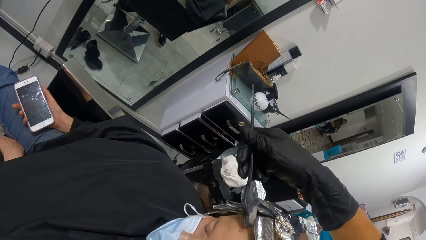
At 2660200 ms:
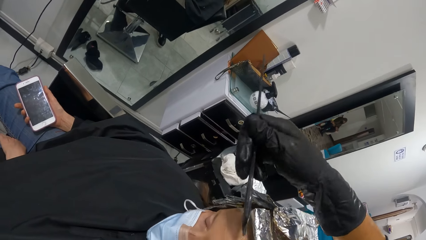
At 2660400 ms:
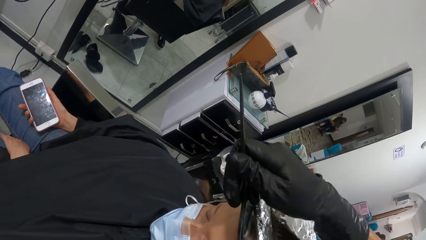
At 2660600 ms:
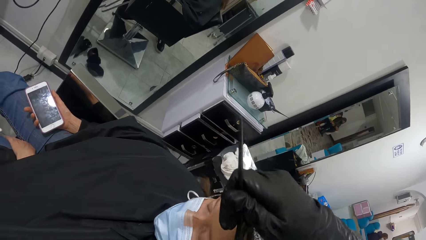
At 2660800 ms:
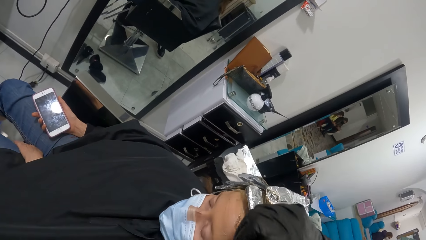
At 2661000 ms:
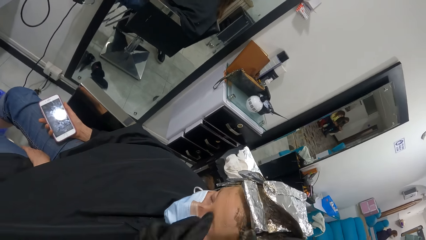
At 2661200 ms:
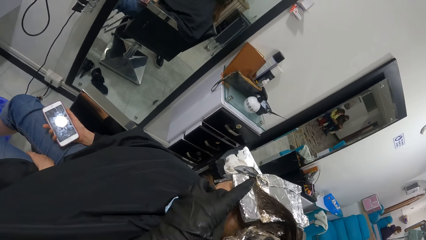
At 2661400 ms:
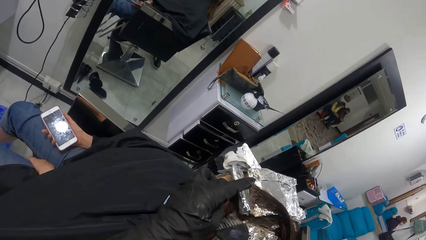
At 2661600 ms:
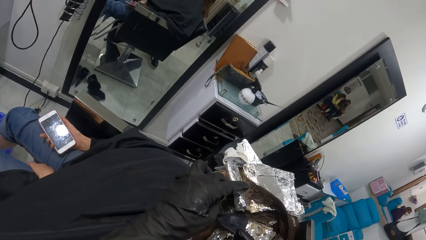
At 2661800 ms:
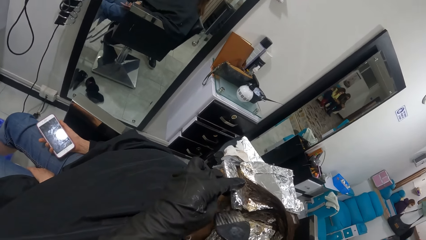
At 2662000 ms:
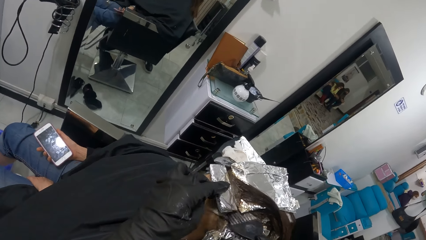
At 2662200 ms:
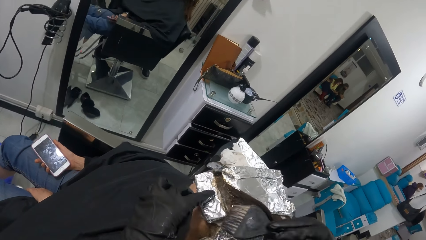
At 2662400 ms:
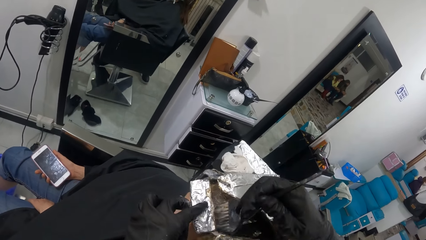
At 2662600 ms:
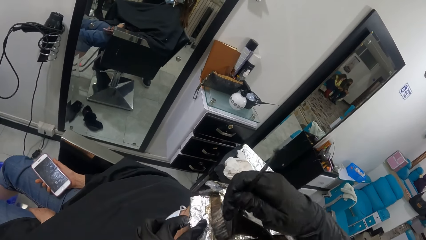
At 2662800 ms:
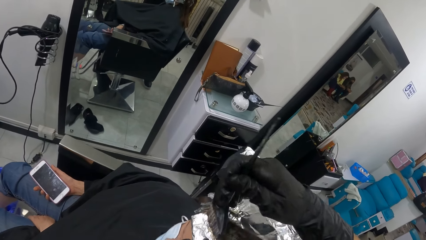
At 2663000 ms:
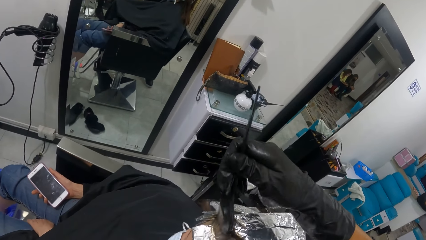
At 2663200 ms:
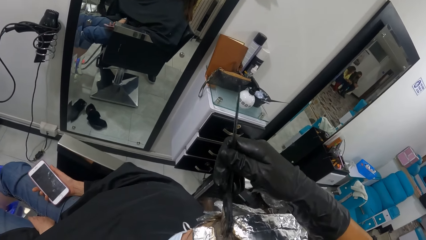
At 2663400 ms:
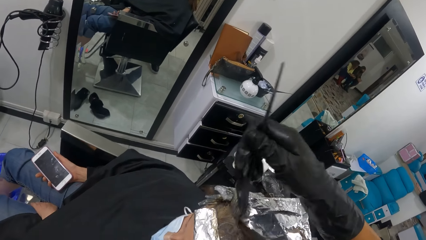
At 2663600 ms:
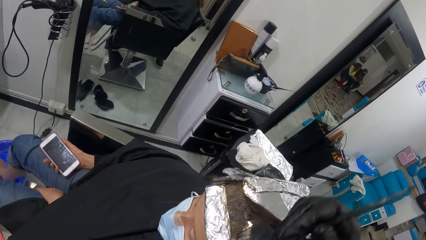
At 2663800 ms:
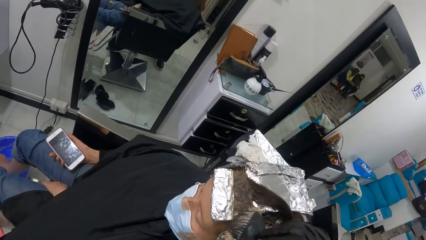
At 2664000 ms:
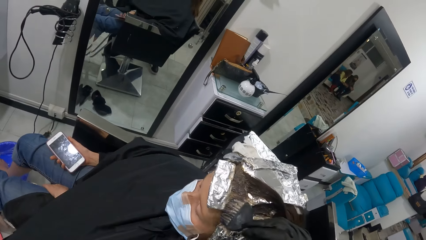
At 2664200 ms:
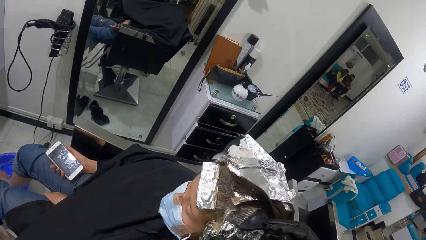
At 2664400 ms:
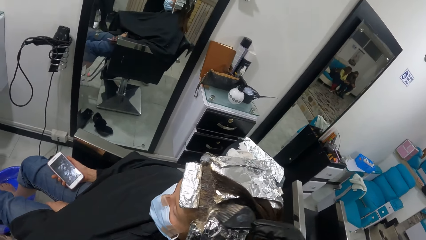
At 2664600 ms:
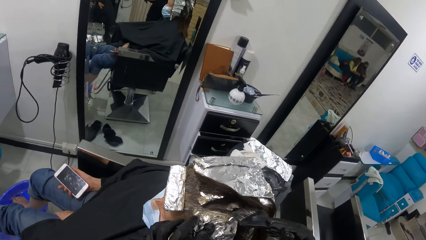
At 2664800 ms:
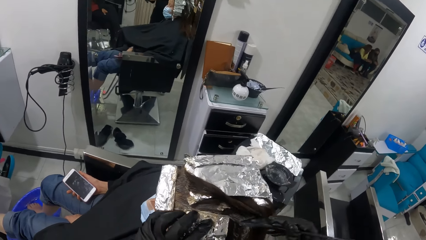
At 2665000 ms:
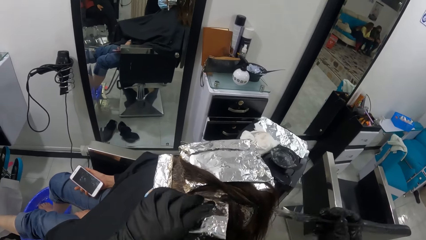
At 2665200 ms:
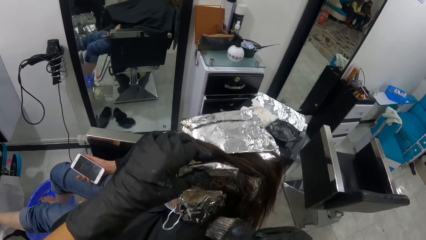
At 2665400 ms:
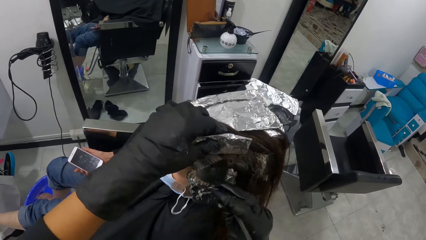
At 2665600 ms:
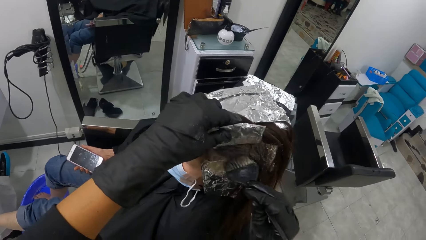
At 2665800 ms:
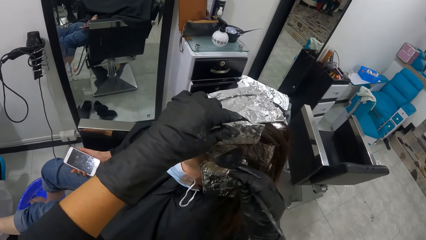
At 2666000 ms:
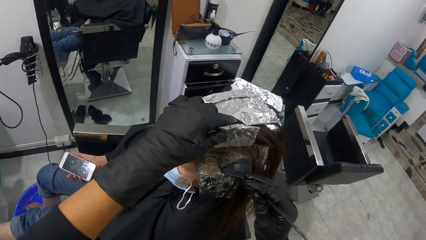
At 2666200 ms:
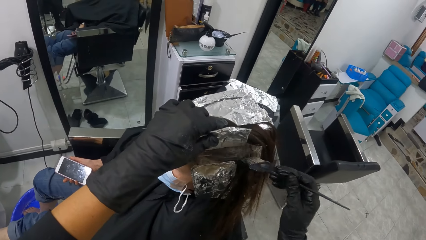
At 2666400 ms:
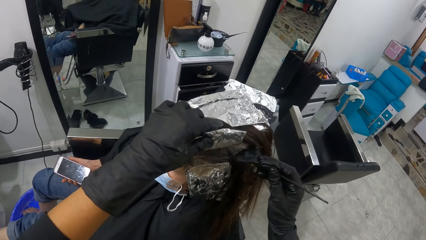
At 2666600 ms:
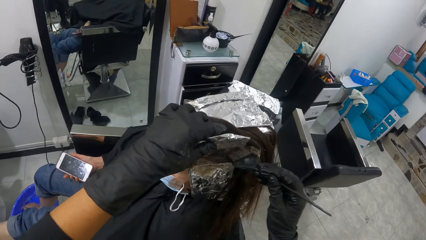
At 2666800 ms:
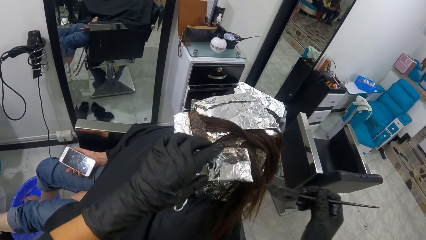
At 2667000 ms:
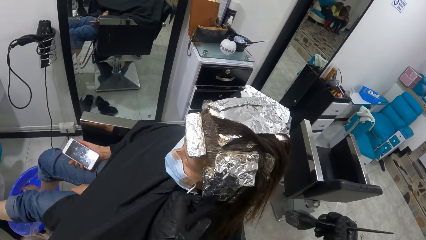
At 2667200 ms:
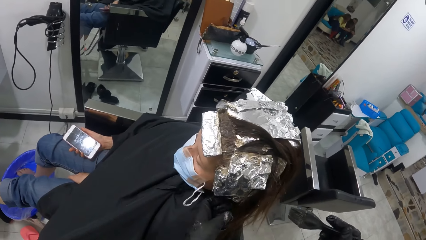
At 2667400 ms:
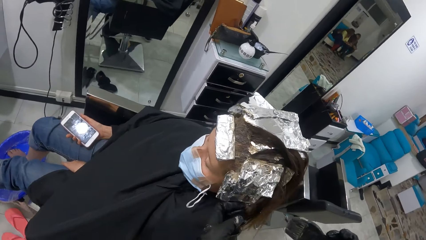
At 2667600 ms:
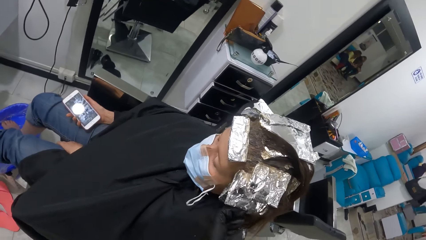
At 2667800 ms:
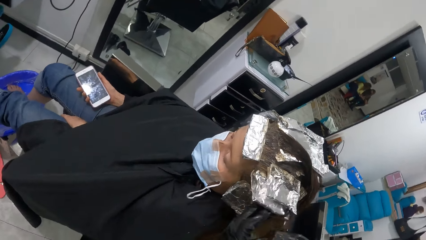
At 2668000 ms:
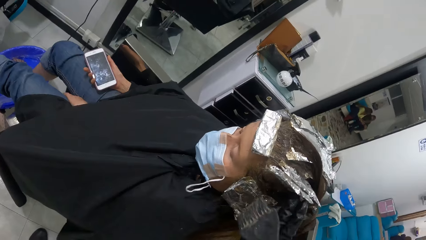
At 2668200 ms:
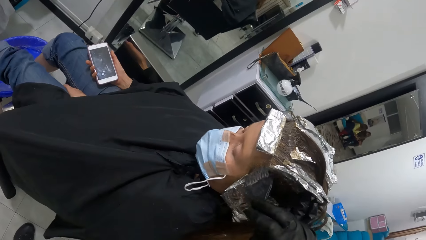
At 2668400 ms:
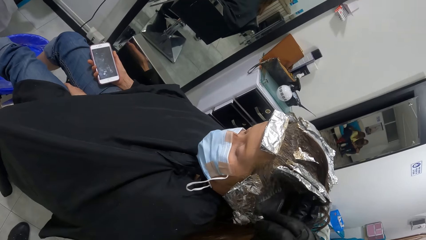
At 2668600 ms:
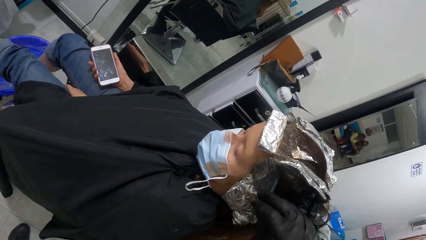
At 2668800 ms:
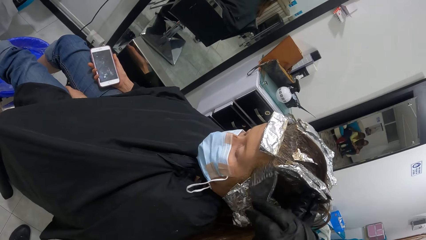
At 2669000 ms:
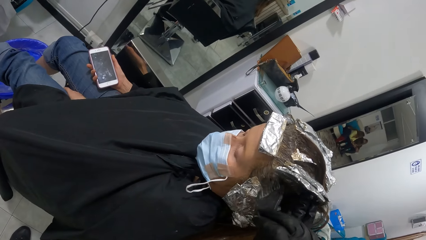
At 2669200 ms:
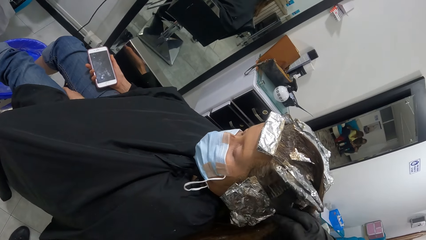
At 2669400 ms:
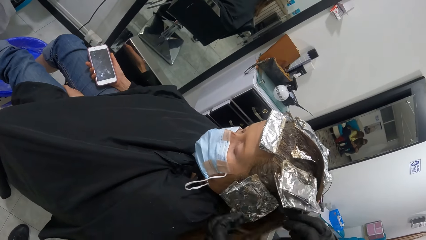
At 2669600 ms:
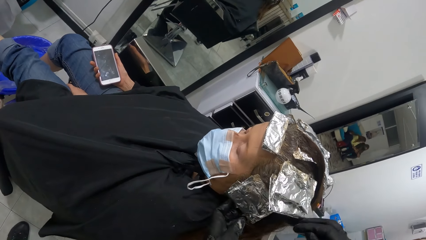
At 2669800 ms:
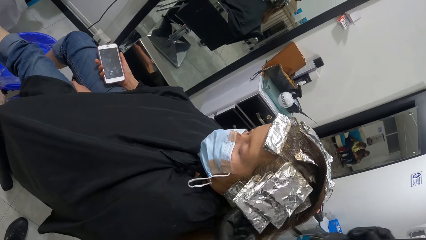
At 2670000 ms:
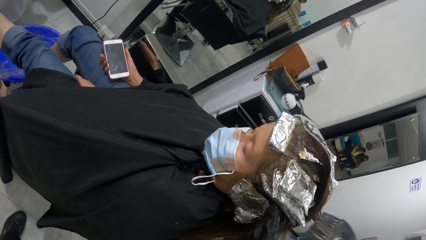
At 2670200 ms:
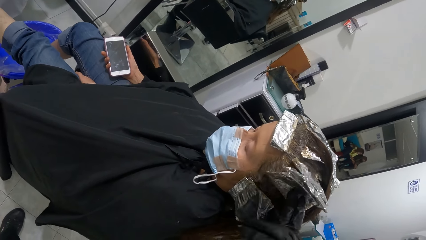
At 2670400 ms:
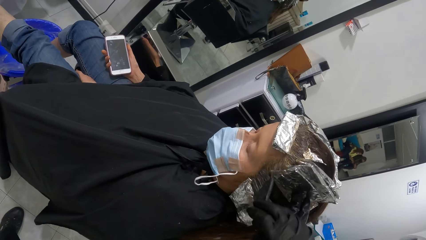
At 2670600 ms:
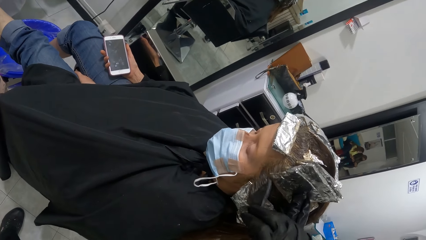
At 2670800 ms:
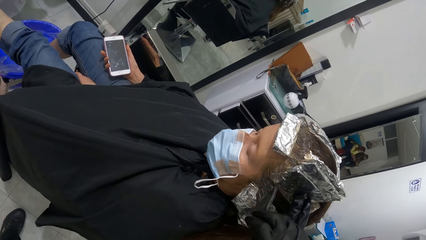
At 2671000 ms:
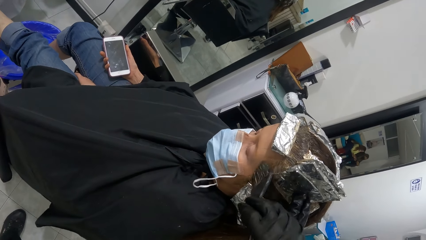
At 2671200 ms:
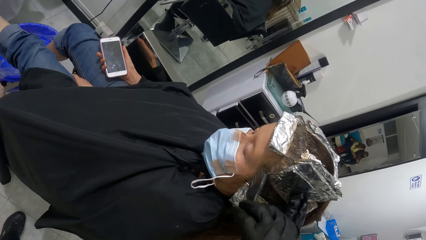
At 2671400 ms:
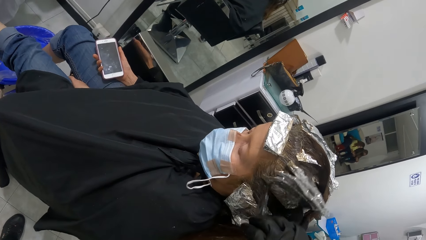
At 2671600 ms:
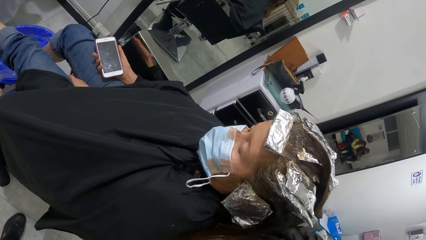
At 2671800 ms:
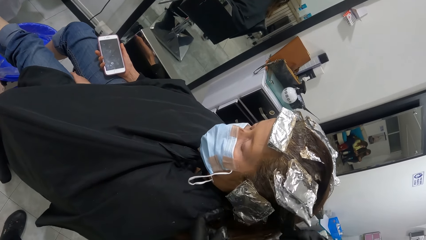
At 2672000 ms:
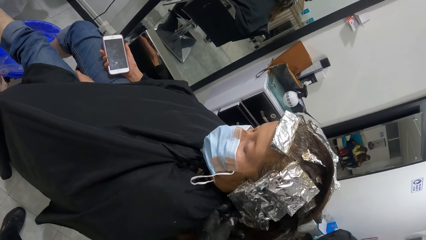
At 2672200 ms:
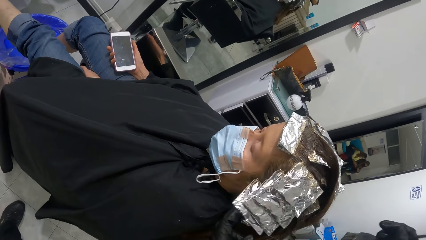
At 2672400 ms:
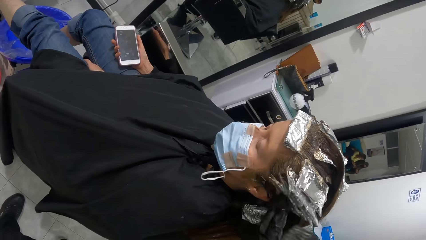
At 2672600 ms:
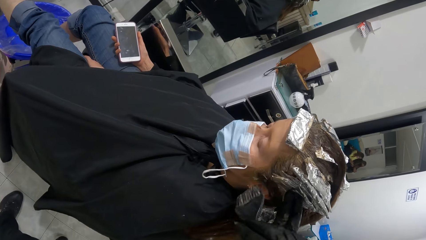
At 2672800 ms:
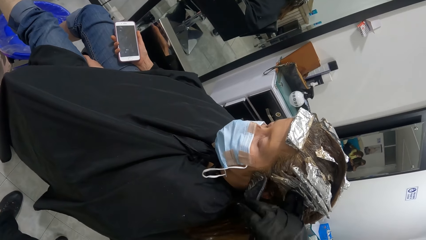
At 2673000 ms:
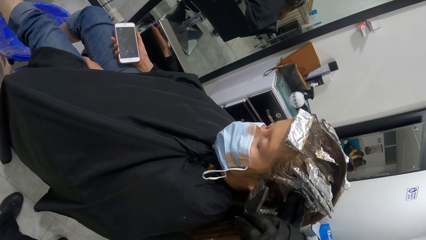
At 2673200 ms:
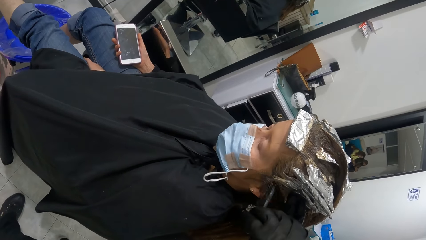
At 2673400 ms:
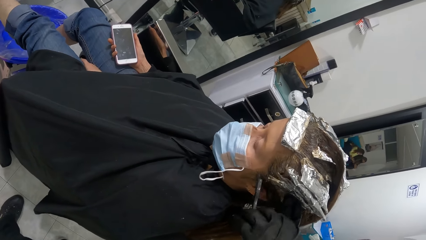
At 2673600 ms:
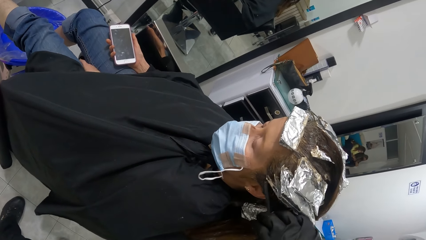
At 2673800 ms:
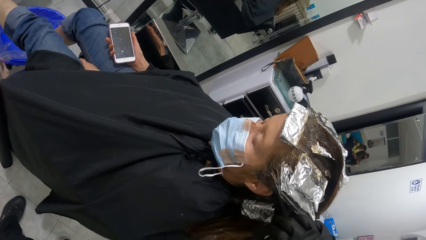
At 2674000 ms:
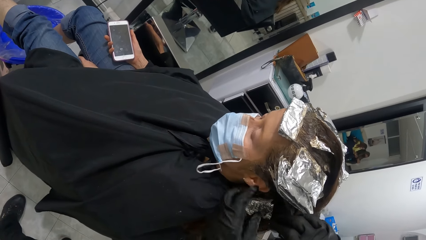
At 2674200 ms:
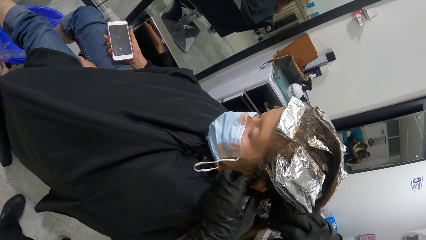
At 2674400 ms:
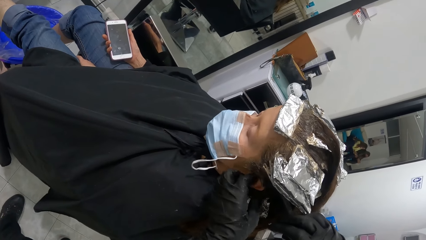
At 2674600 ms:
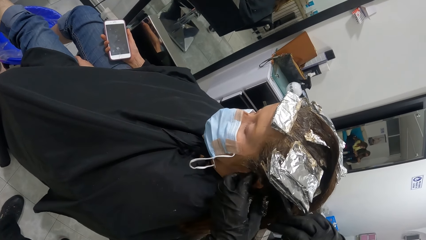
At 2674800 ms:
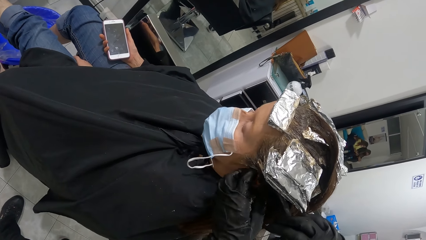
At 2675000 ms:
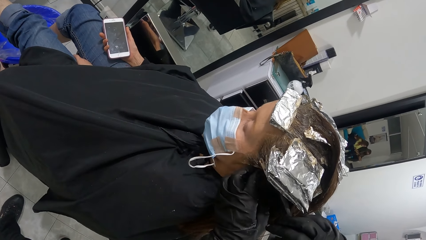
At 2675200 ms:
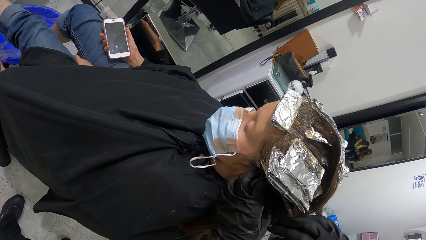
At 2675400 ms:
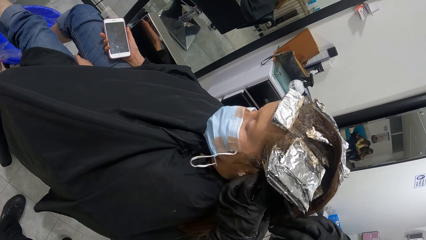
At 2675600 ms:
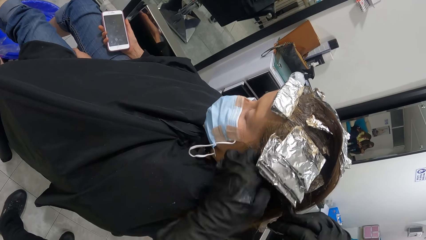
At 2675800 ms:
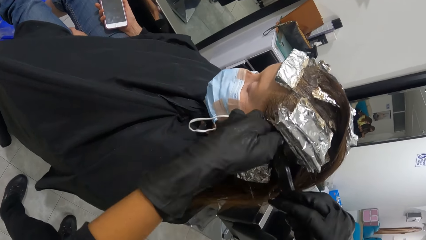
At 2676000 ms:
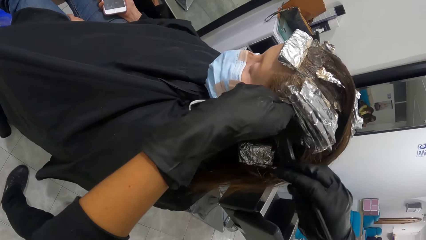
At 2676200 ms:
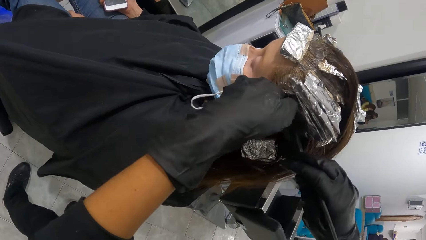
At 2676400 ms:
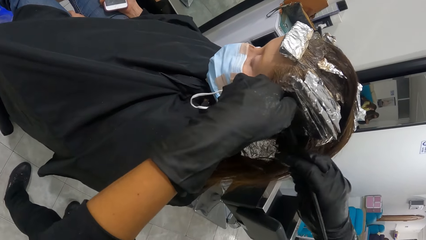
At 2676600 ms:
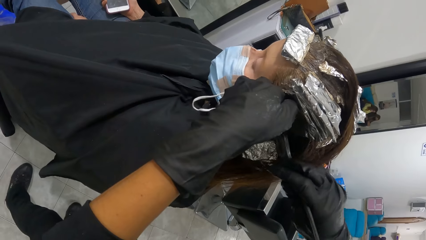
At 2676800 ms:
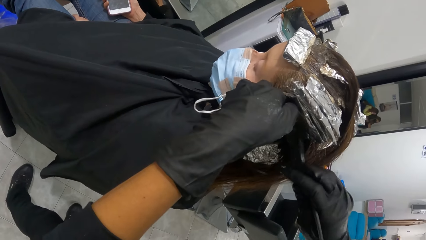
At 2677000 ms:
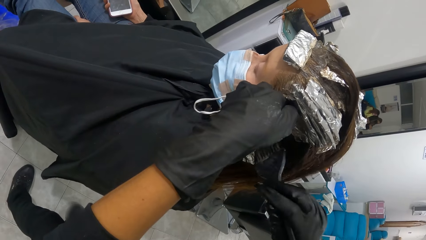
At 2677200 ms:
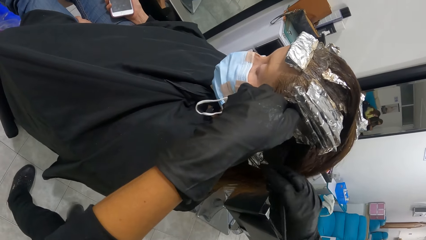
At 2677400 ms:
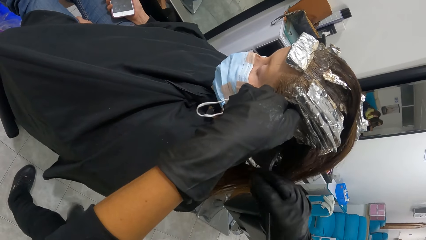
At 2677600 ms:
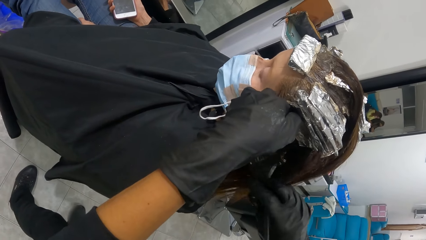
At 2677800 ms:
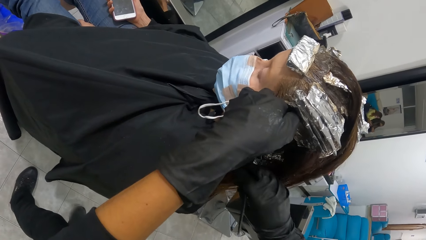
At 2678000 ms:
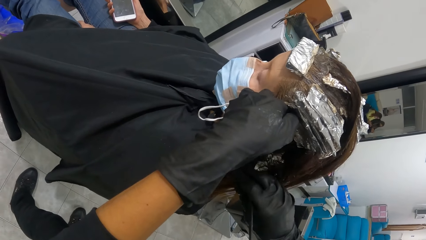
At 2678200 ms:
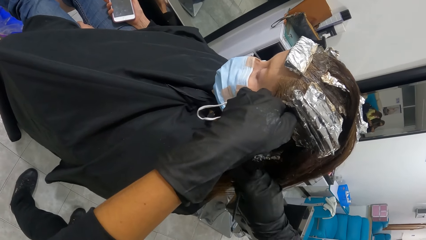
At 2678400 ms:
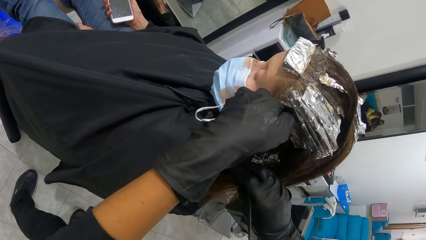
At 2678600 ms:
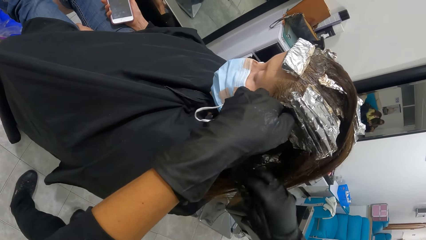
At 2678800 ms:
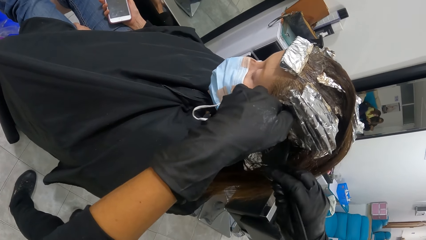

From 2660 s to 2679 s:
The camera wearer holds the foil paper. She lifts the foil paper attached to the woman's hair with her left gloved hand. She applies relaxer on the woman's hair with the brush in her right gloved hand. She drops the foil paper. She lifts the foil paper attached to the woman's hair with her left gloved hand. She applies relaxer on the woman's hair with the brush in her right gloved hand. She lifts the foil paper attached to the woman's hair with her left gloved hand. She applies relaxer on the woman's hair with the brush in her right gloved hand. She lifts the foil paper attached to the woman's hair with her left gloved hand. She applies relaxer on the woman's hair with the brush in her right gloved hand. She holds the woman's hair. She applies something on the woman's hair with the brush.
